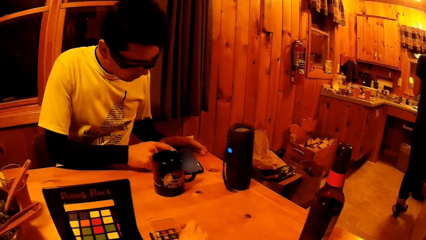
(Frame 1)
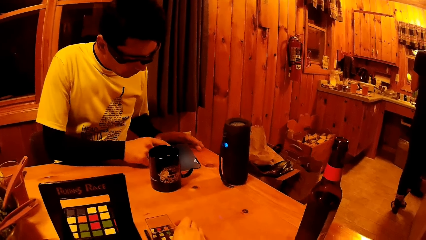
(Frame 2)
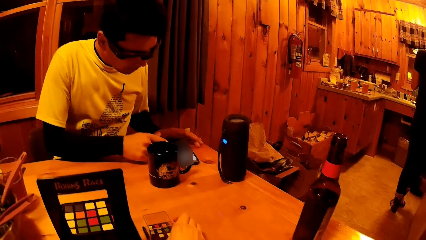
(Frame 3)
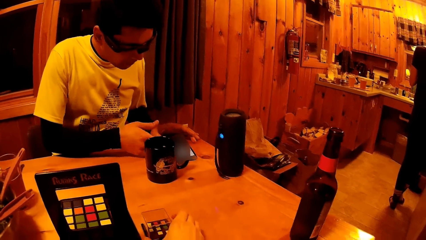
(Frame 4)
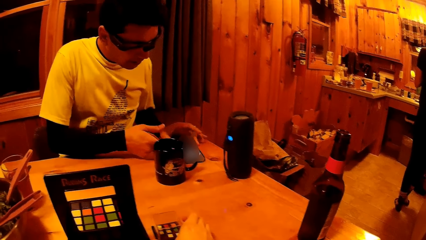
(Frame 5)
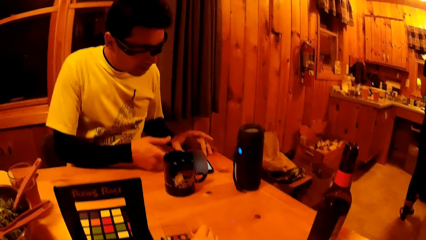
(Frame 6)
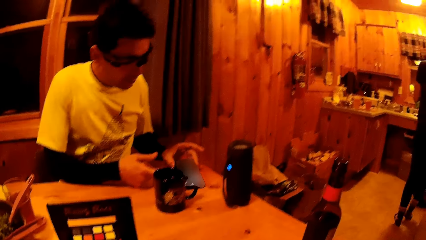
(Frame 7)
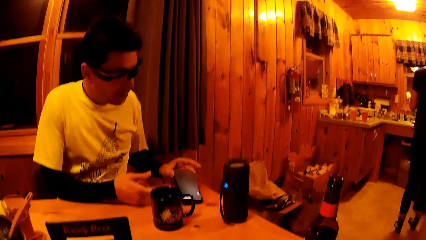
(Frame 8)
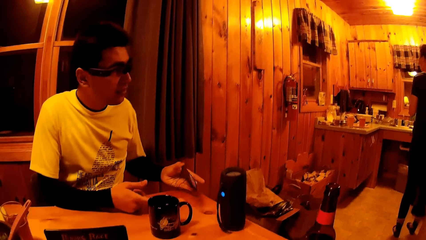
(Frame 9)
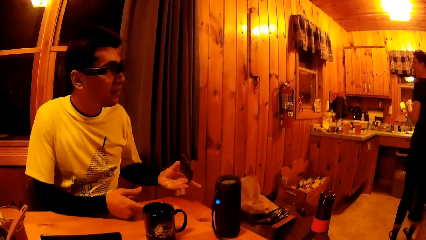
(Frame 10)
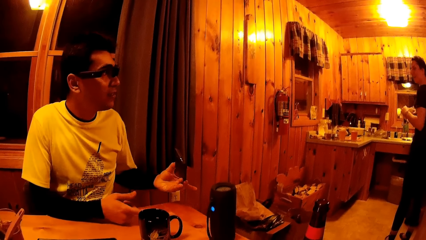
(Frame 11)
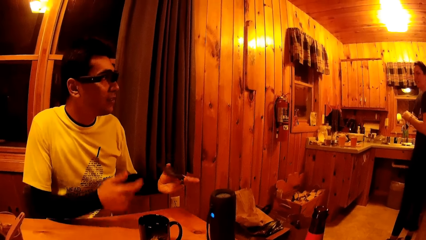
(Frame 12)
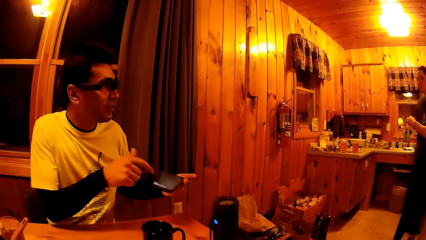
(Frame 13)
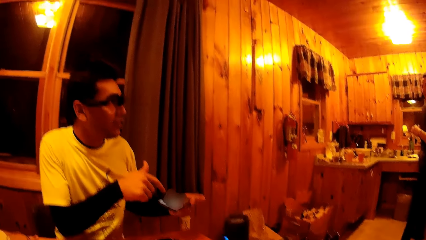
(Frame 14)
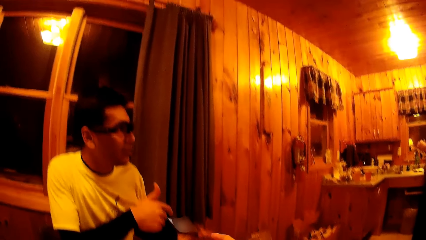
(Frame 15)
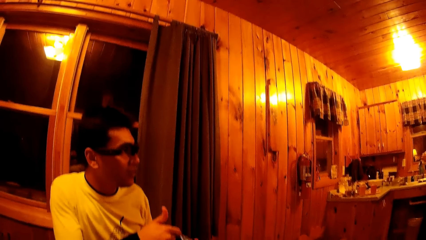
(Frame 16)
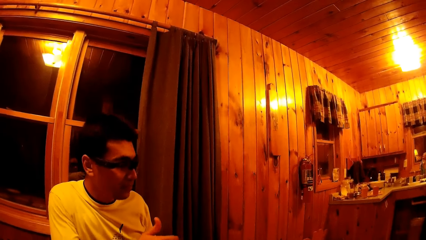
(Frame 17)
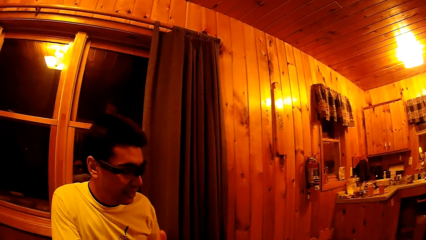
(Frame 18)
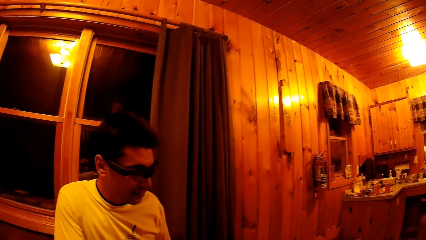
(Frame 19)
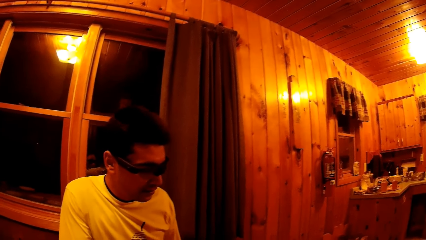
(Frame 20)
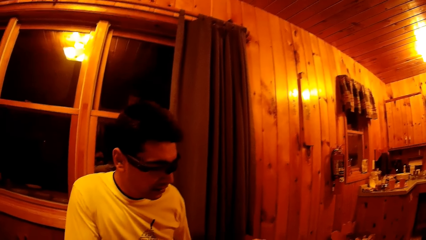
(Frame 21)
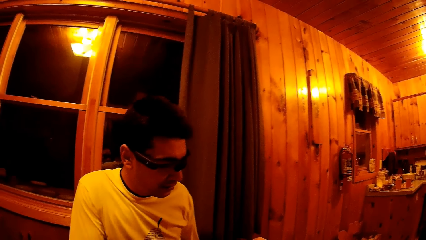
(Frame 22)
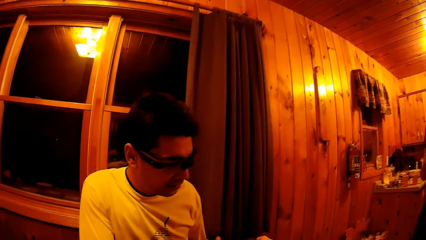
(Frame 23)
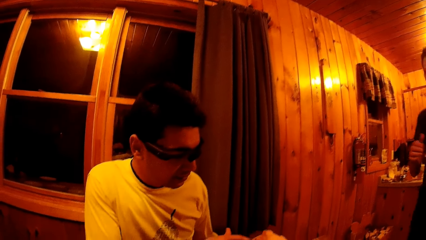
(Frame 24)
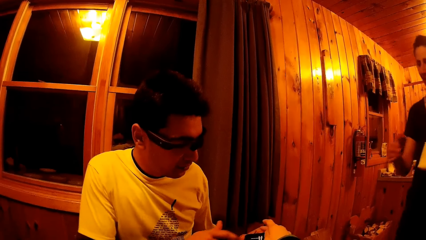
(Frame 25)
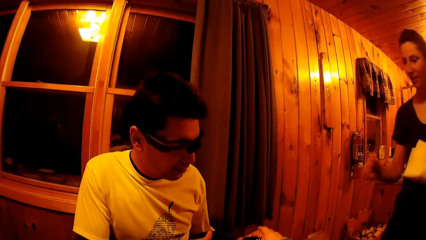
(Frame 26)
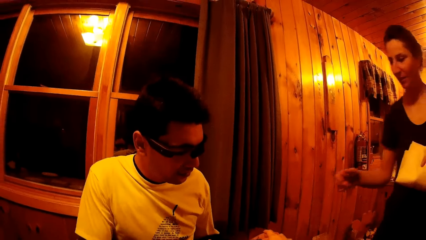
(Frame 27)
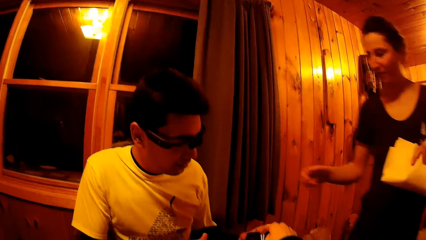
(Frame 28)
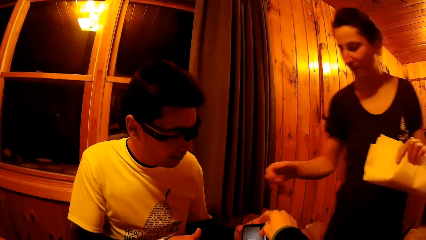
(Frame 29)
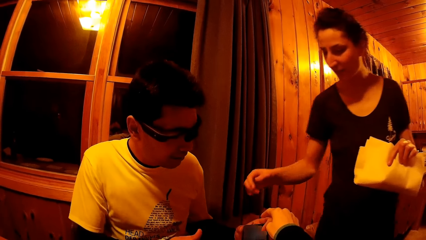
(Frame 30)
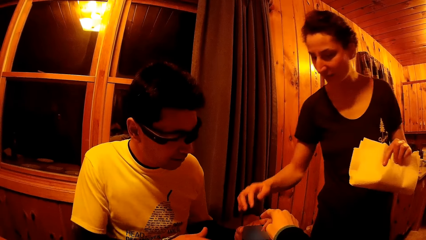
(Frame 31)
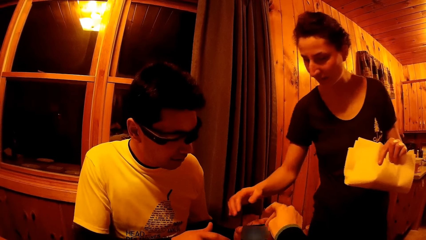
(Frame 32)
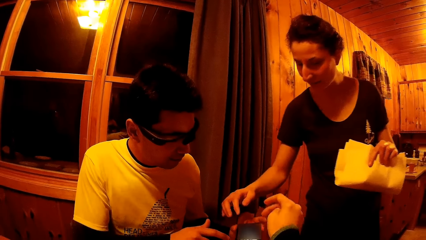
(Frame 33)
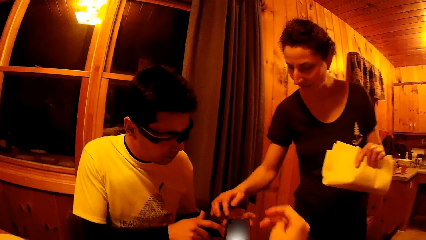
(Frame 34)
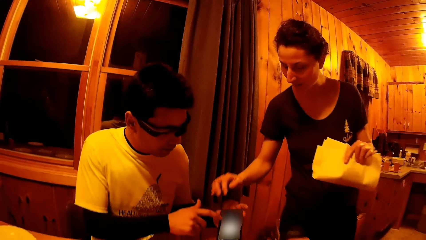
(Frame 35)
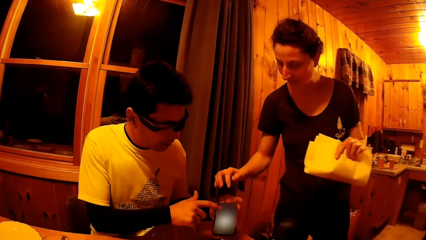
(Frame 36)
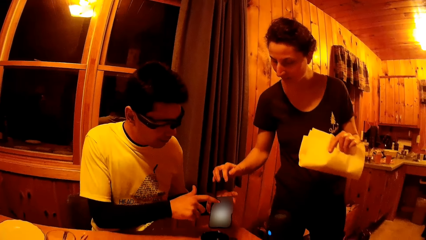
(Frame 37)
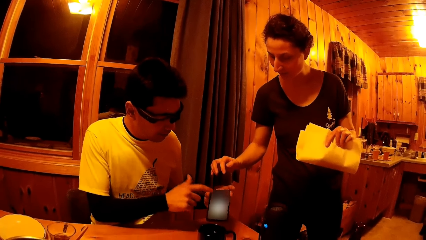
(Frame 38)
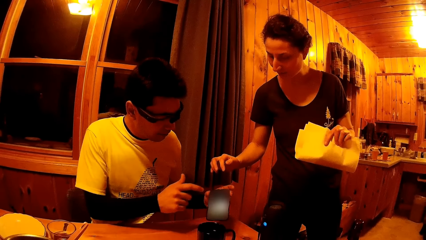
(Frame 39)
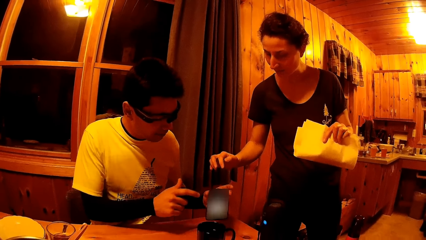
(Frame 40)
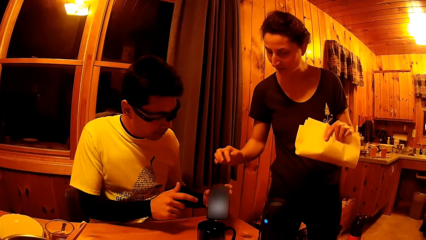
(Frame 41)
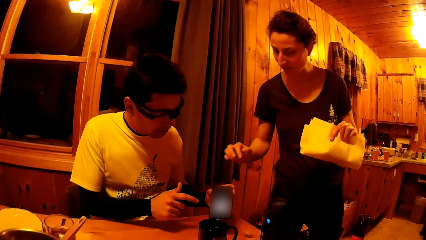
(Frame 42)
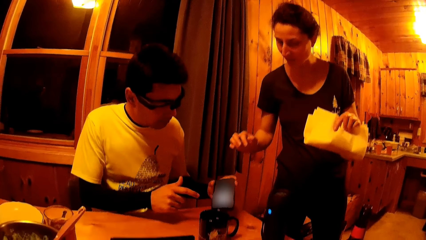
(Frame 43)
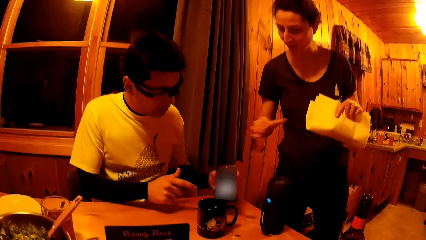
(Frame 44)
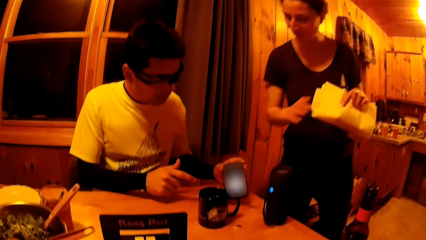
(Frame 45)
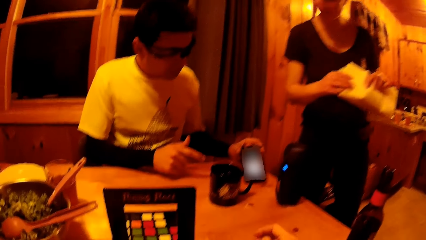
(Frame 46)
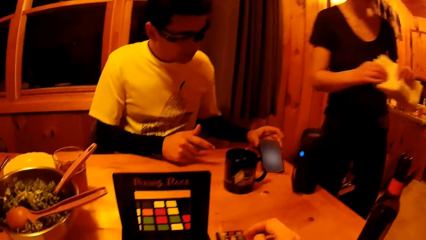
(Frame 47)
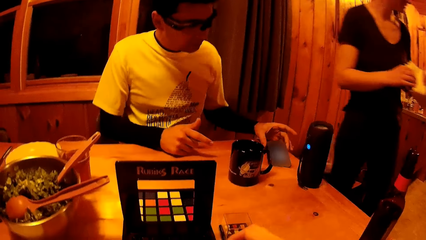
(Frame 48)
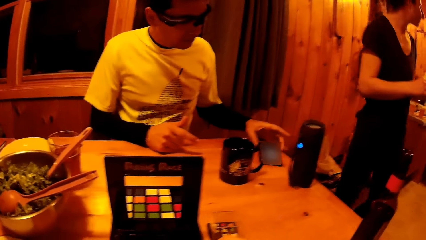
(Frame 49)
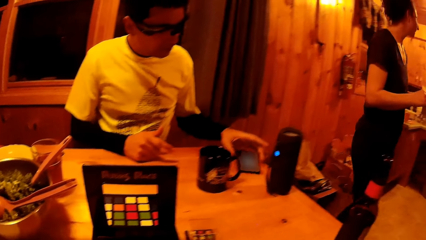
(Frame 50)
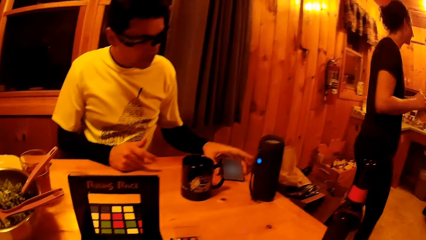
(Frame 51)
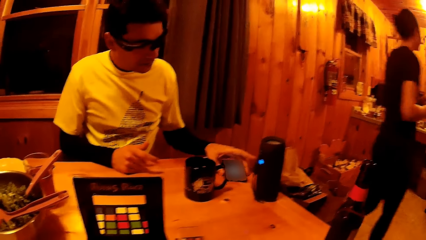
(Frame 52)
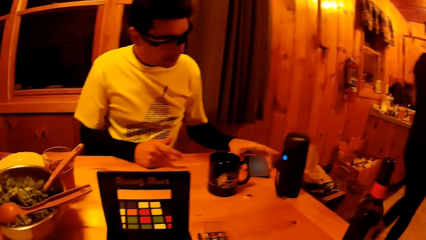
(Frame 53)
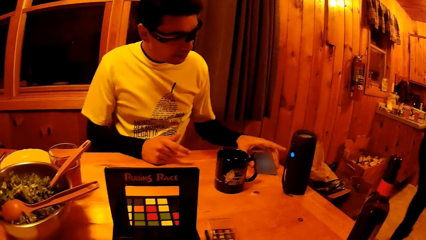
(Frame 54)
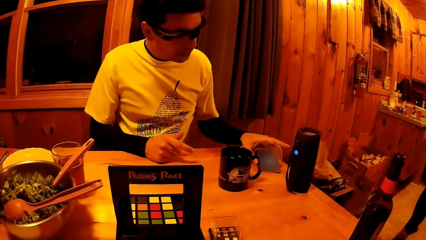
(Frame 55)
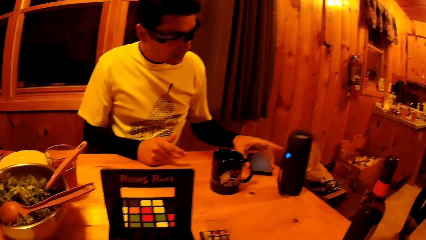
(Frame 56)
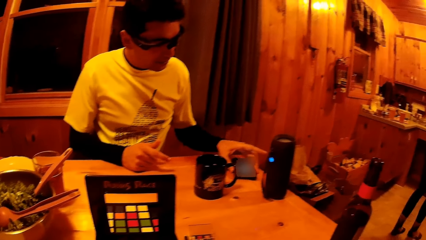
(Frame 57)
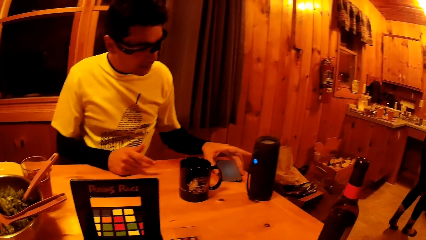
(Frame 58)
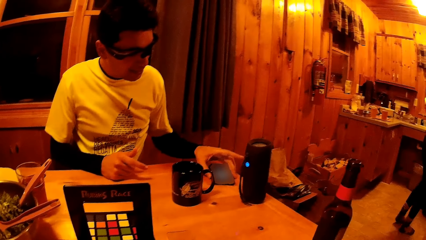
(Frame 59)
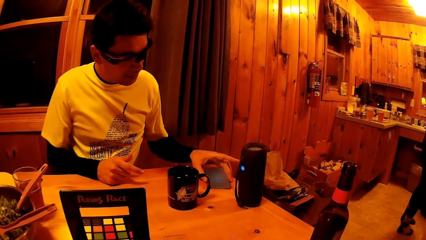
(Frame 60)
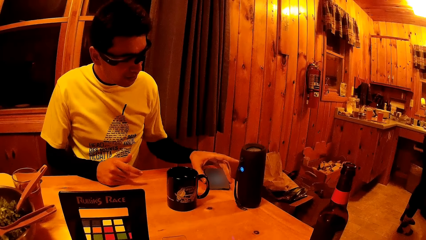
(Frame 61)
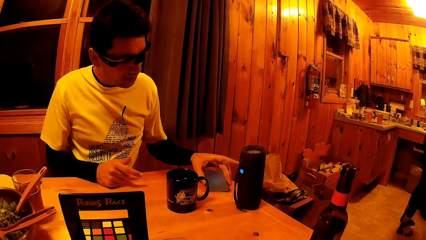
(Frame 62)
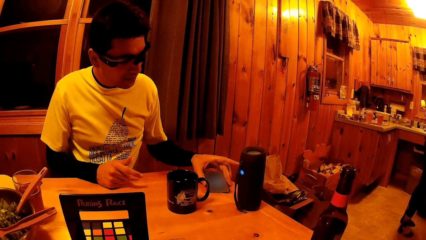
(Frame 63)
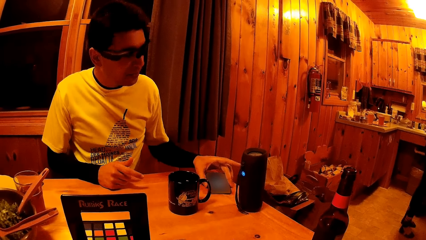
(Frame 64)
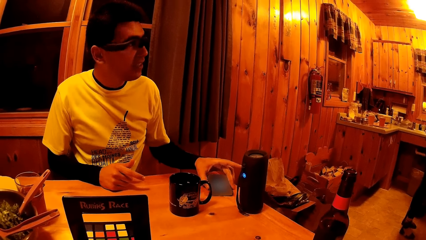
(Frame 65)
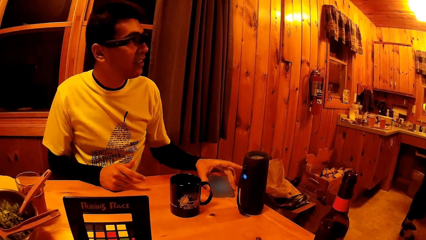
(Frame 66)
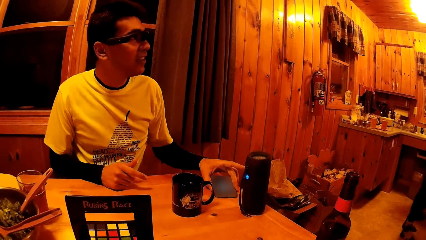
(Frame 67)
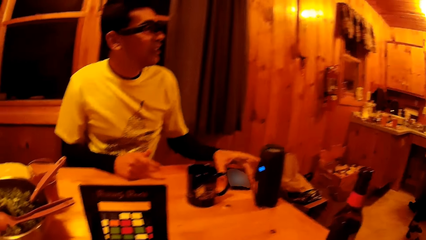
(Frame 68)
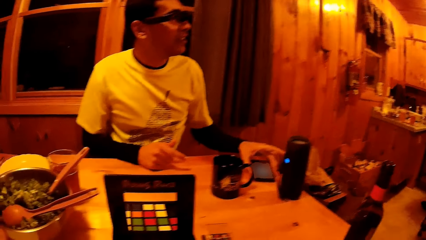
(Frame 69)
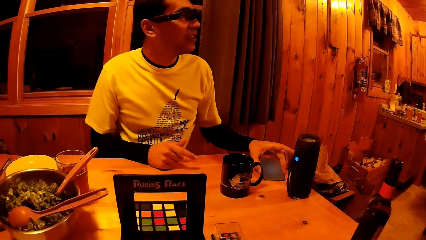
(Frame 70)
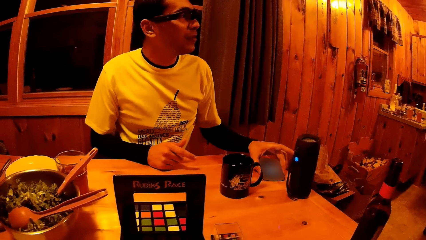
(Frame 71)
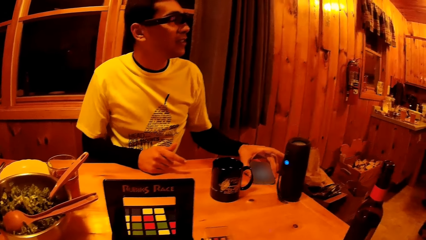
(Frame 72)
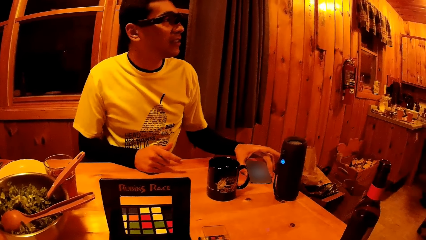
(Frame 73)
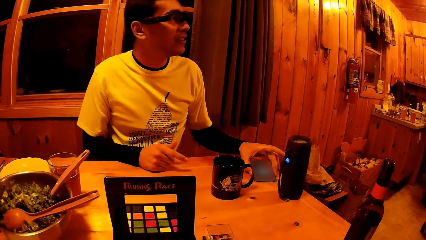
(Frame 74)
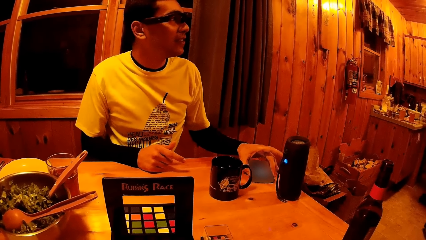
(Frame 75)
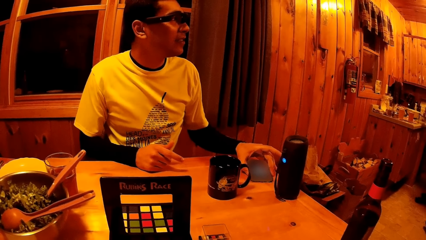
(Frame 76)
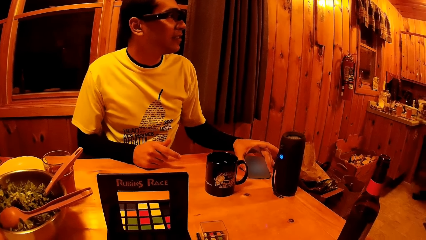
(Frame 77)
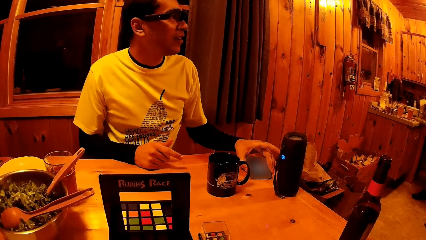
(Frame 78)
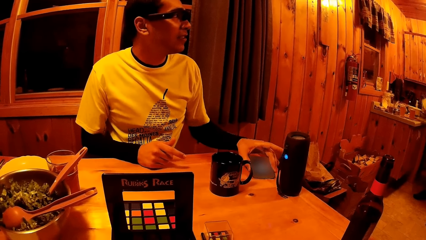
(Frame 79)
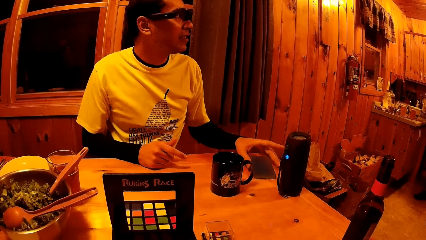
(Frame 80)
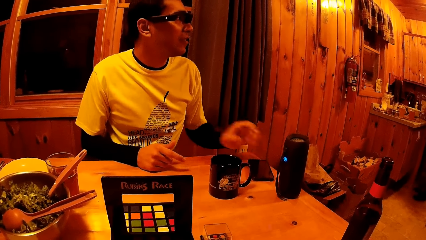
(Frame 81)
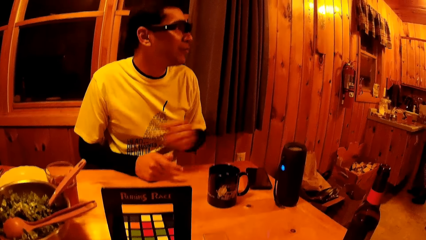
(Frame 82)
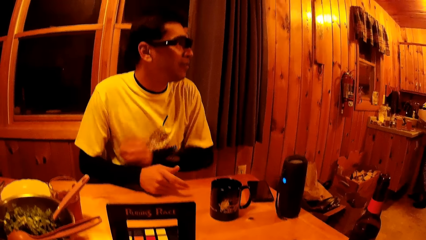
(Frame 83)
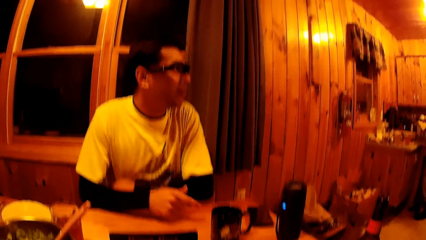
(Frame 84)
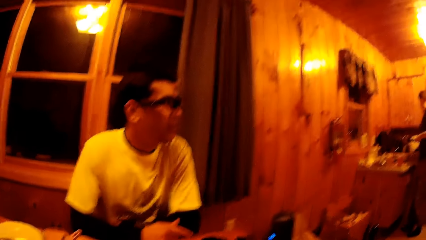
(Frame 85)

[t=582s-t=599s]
The camera wearer moves his hand. A man touches the phone with his right hand. The man picks up the phone from the table with his left hand. The man shows a woman the phone. The camera wearer touches the phone in the man's hand with his right hand. The woman walks towards the man and extends her right hand towards the phone. The man drops the phone on the table with his left hand.
